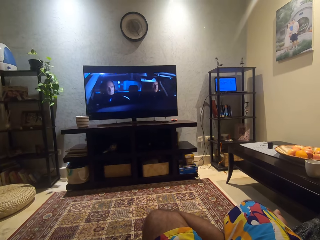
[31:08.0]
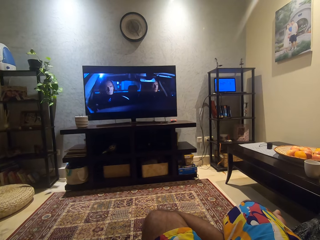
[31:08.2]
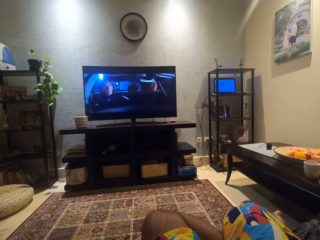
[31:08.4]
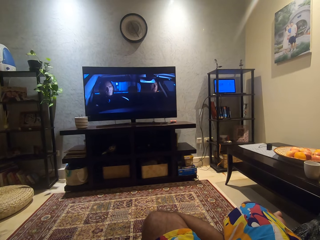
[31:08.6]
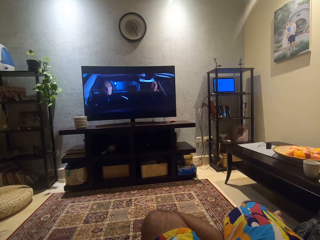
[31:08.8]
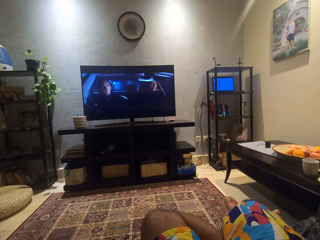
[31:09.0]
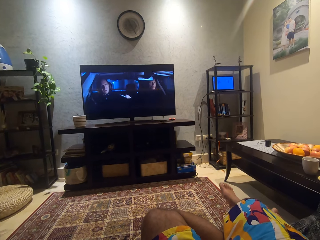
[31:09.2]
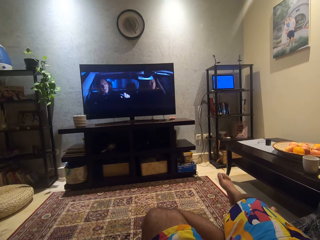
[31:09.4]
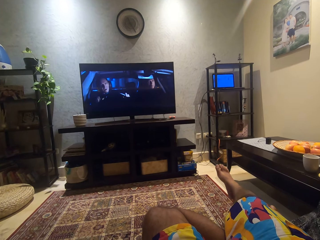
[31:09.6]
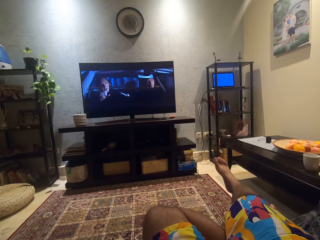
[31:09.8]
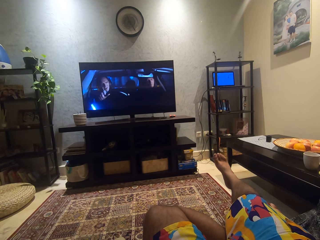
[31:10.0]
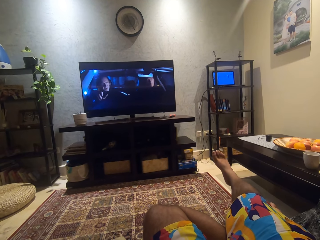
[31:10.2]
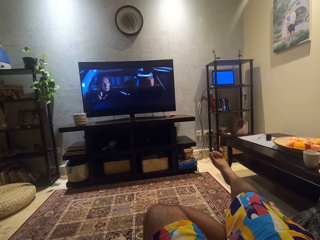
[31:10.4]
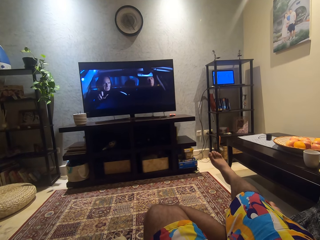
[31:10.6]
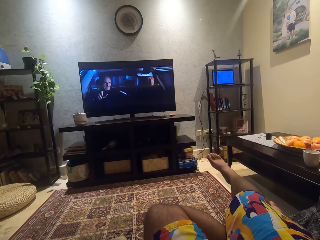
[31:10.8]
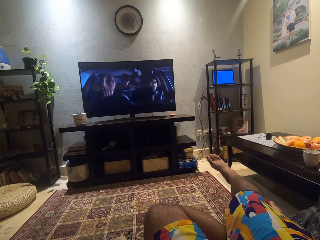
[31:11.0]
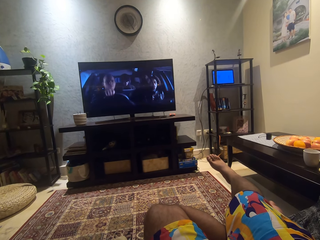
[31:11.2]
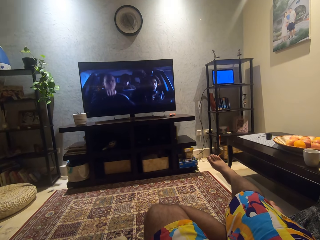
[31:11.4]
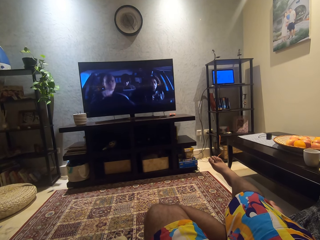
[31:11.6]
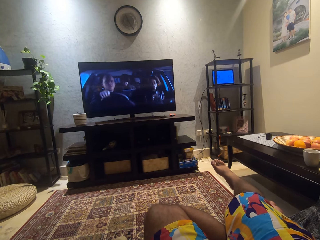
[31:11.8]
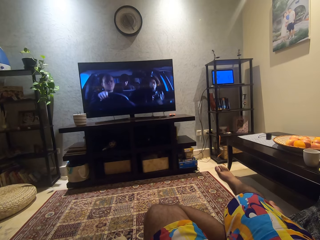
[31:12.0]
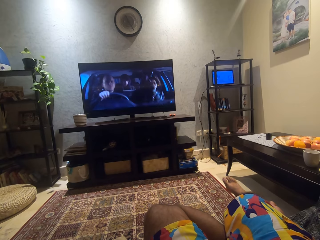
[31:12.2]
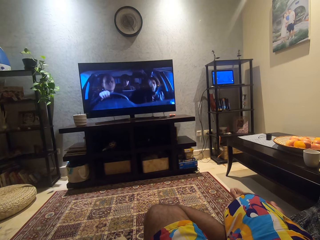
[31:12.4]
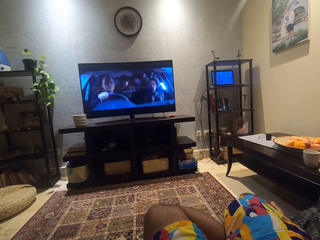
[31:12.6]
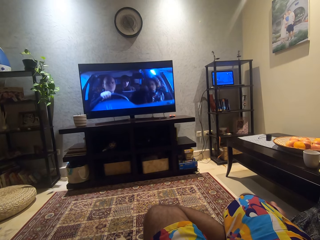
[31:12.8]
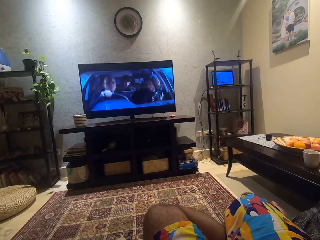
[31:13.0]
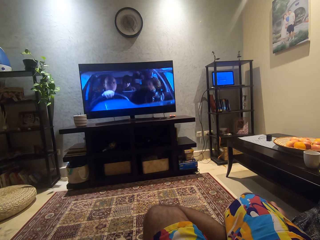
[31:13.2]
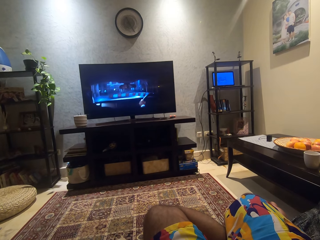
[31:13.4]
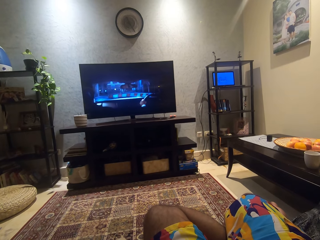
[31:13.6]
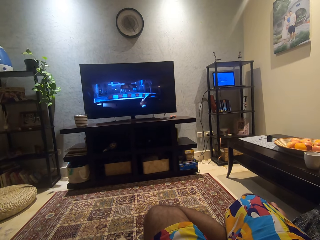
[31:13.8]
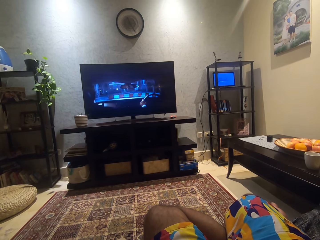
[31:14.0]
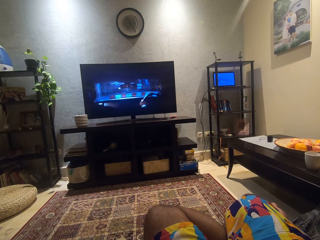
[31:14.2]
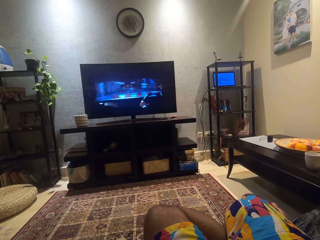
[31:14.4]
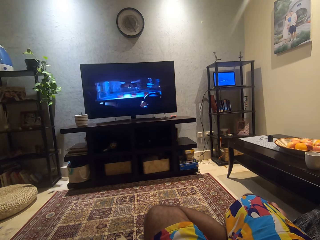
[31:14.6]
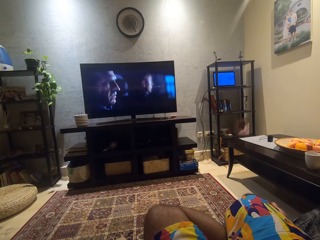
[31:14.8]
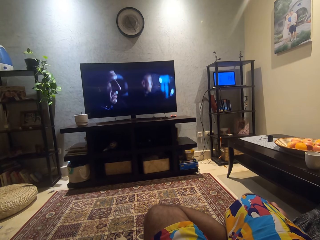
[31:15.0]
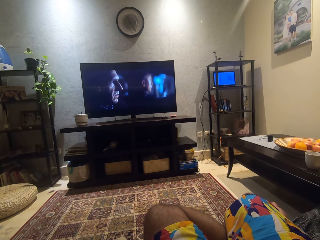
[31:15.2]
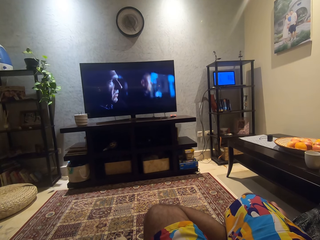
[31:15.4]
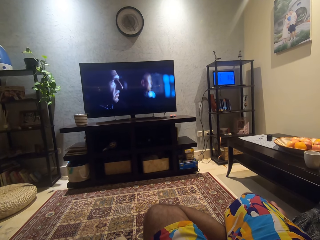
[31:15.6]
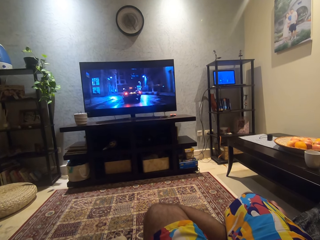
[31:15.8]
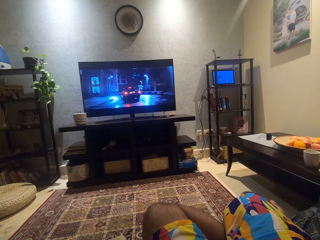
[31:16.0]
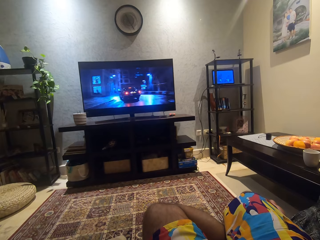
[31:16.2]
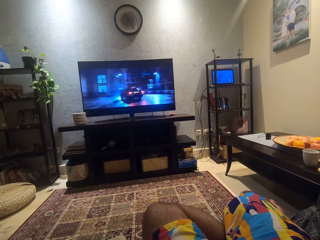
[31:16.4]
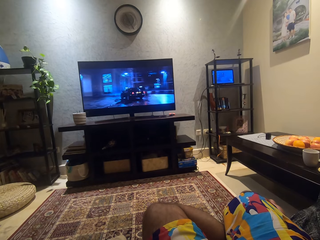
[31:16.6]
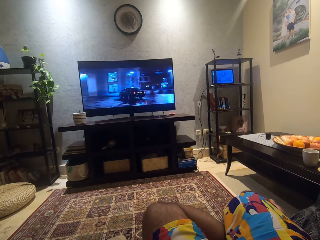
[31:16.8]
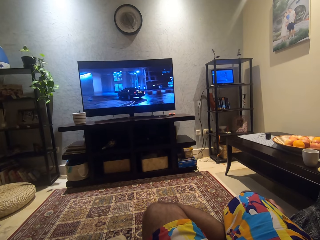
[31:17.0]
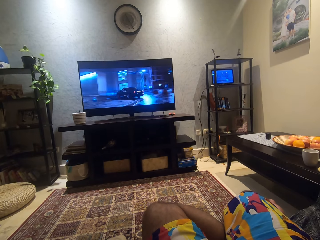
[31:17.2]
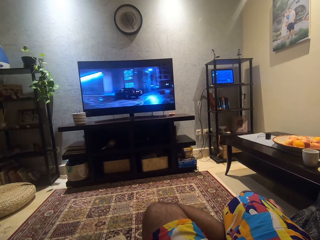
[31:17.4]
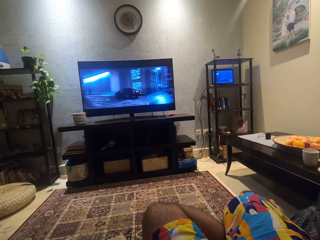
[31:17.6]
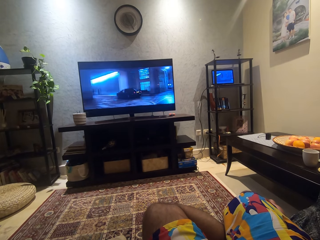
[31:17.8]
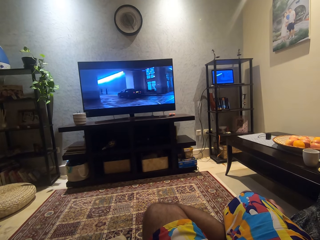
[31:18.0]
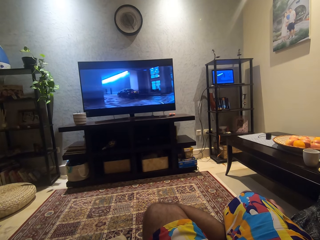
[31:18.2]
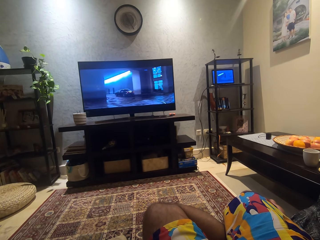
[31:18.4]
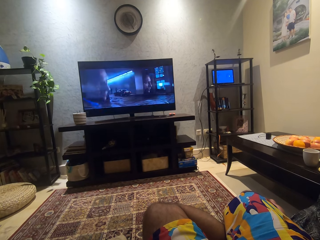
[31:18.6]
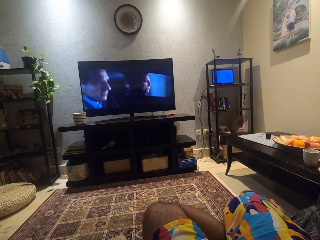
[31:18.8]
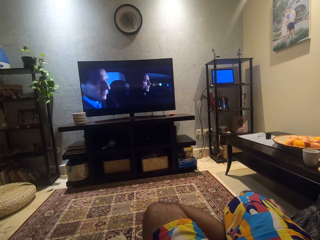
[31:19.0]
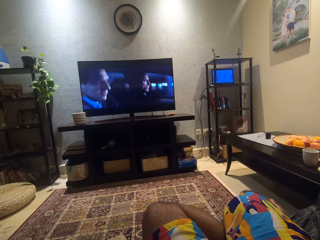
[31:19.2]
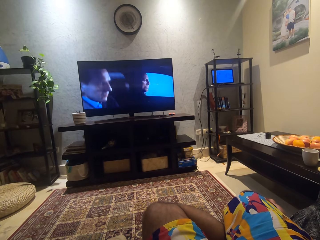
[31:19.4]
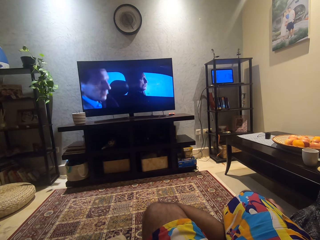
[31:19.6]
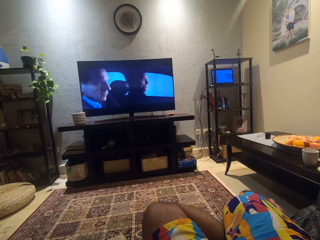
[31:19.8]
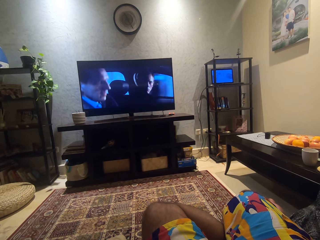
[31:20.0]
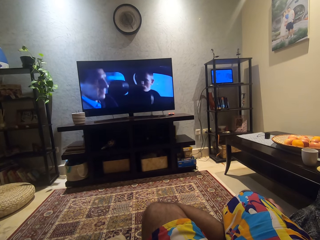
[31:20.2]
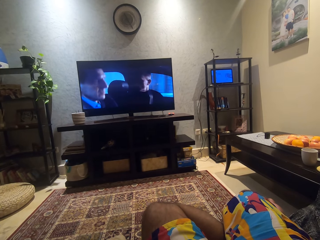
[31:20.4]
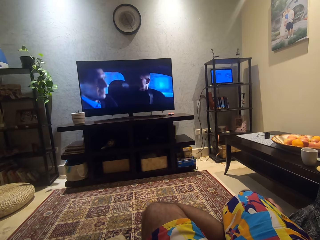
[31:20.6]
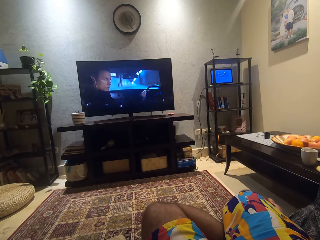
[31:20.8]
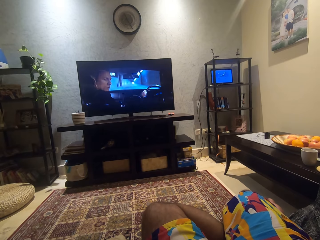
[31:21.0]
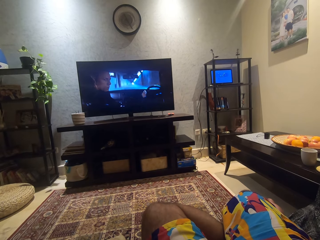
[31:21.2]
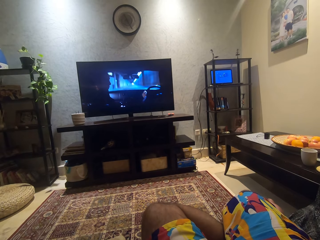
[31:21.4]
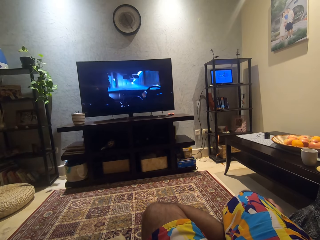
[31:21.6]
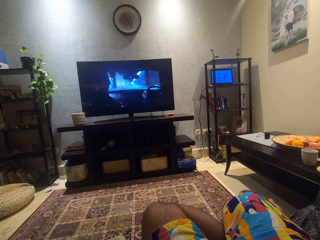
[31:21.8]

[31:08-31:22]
The camera wearer raises his leg up. He lowers his leg. He watches a movie.

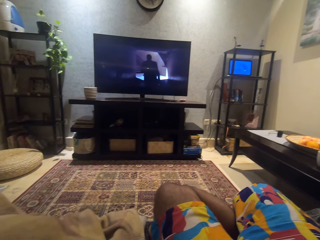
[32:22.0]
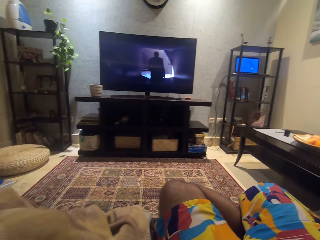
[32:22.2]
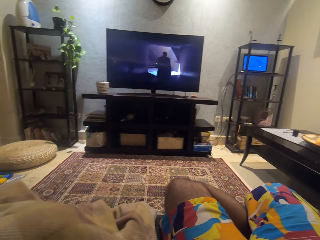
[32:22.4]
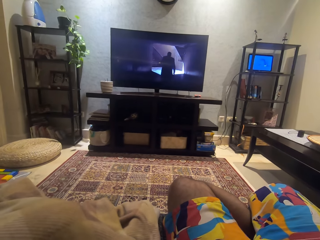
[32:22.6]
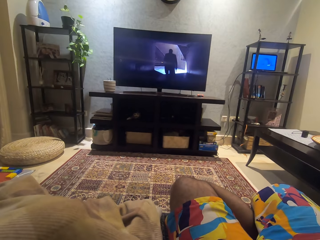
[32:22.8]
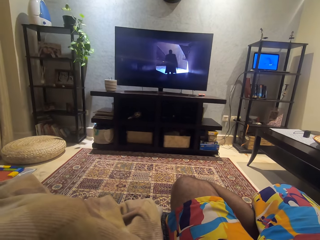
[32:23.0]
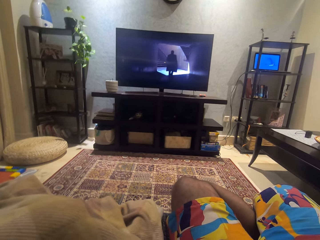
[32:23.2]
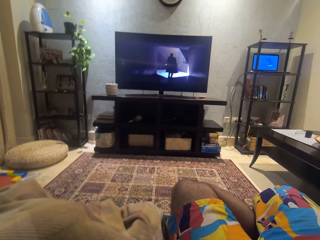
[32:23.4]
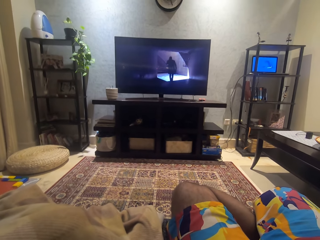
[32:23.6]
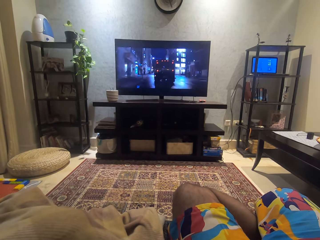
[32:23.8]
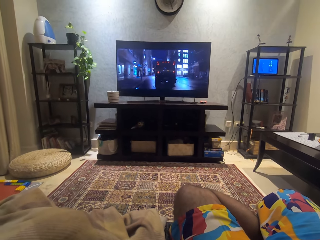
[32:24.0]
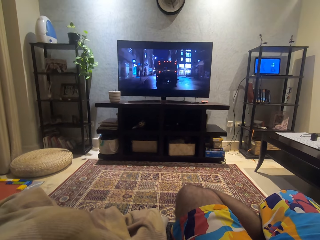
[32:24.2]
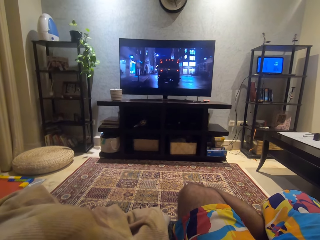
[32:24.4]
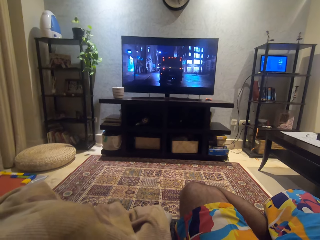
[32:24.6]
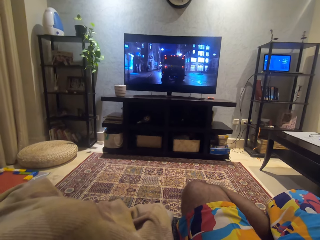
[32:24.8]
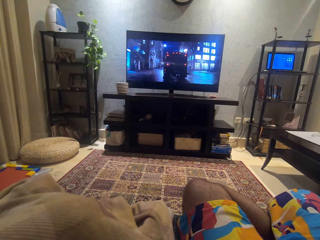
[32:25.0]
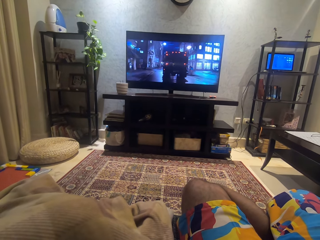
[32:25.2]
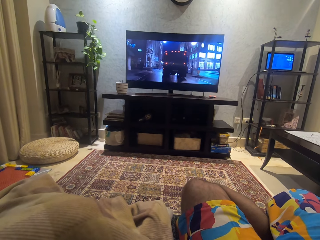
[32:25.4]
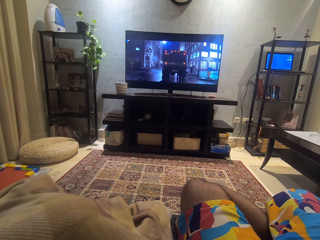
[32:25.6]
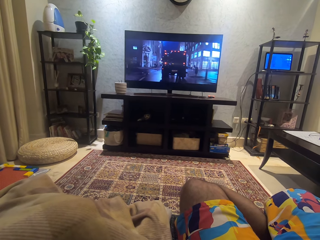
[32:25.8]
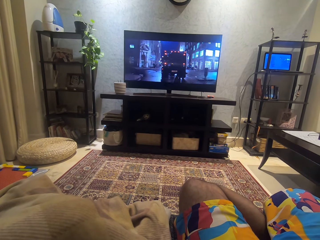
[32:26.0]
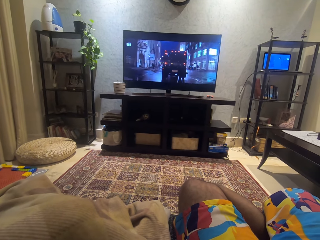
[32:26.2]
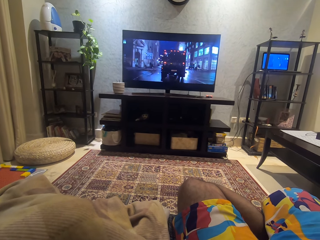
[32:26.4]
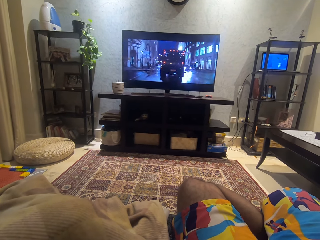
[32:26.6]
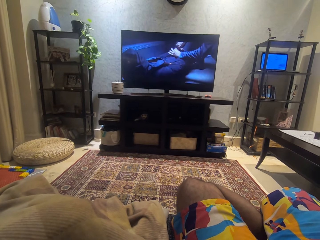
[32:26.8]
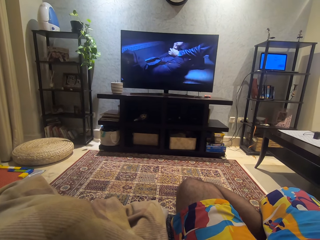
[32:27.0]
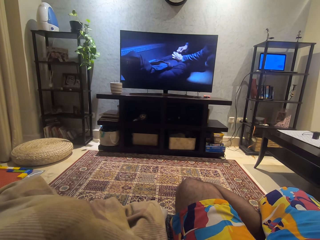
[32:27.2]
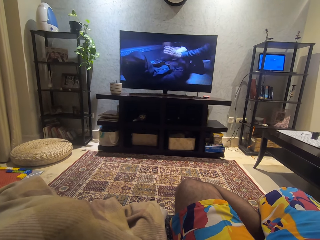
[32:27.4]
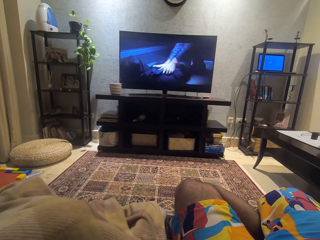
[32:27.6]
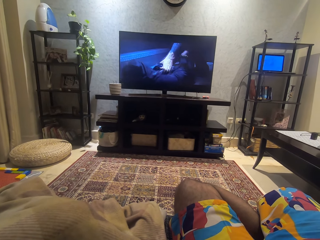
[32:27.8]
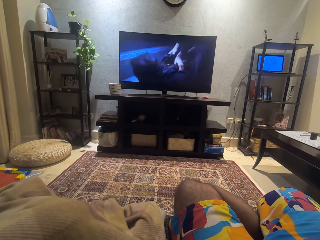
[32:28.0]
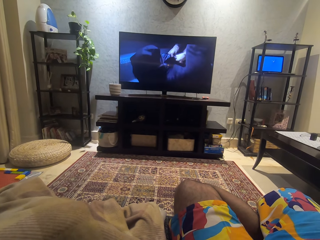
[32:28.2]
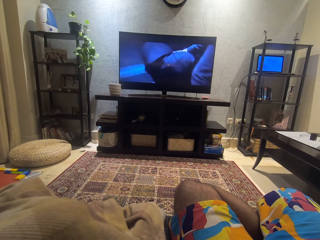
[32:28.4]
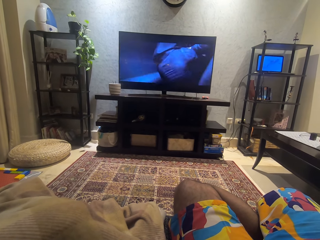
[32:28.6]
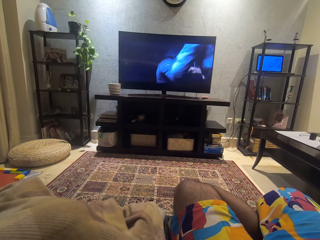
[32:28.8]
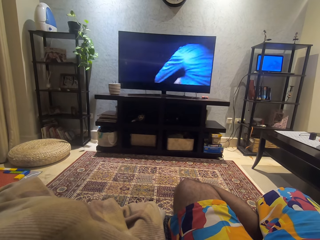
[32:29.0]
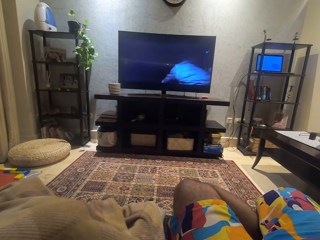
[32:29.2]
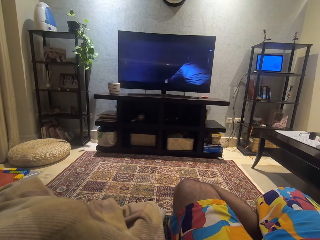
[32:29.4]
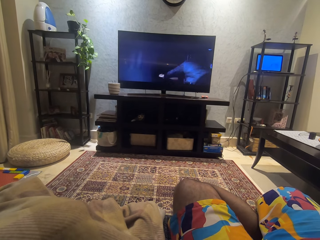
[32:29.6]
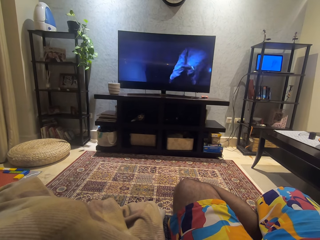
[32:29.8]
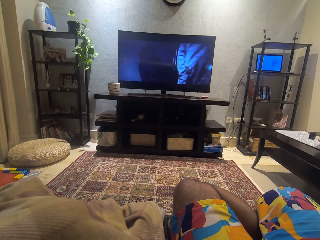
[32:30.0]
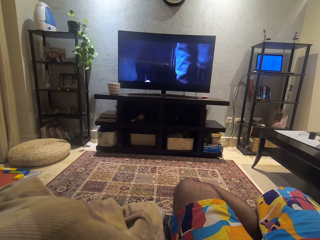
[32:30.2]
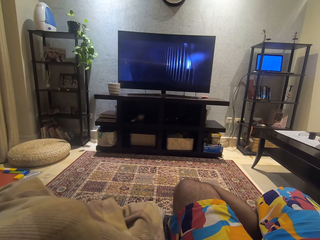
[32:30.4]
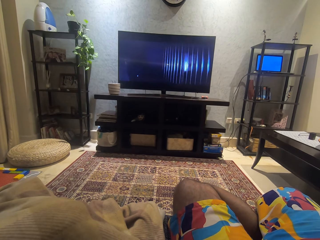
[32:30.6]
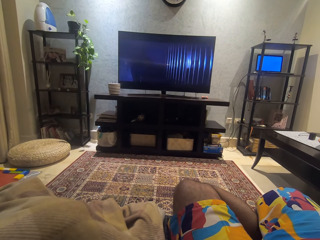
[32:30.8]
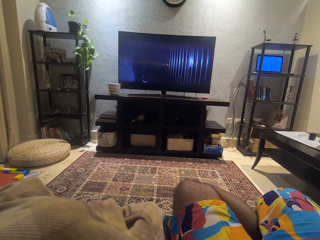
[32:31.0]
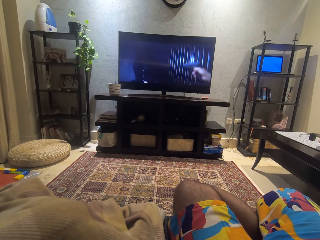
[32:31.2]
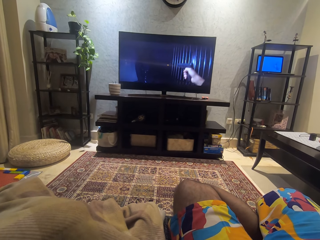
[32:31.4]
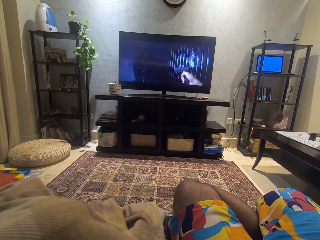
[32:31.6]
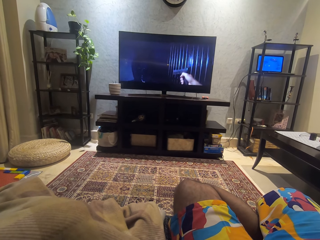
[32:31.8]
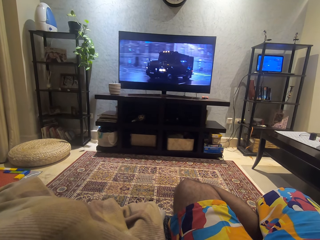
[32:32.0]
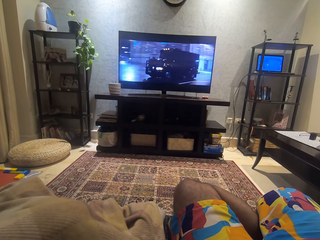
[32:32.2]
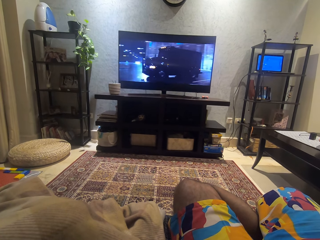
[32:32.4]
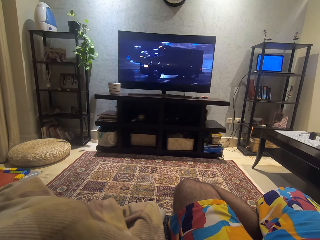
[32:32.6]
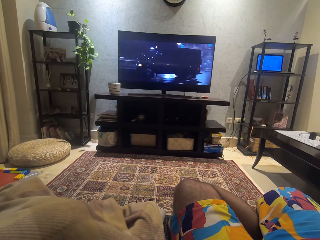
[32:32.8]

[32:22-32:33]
The camera wearer moves his head.
